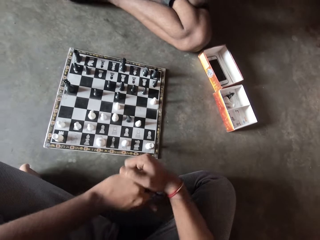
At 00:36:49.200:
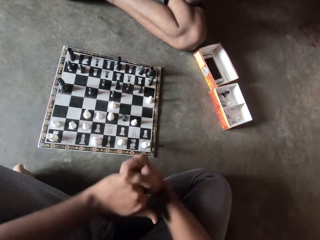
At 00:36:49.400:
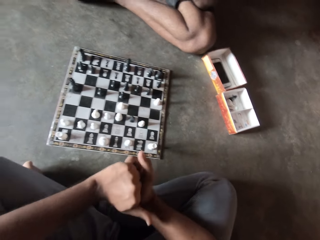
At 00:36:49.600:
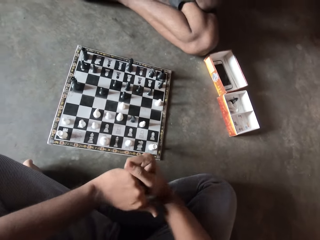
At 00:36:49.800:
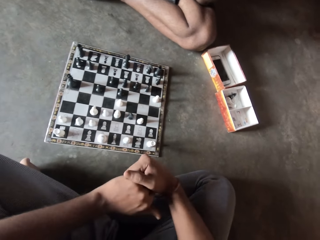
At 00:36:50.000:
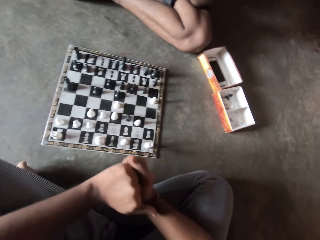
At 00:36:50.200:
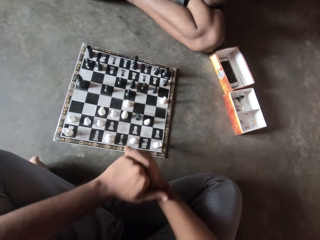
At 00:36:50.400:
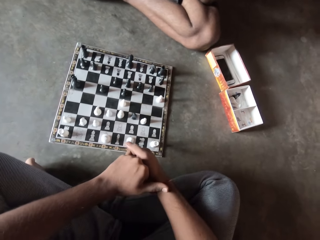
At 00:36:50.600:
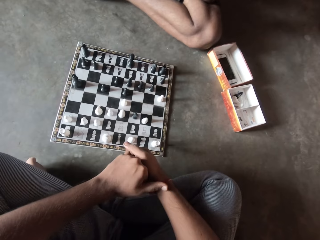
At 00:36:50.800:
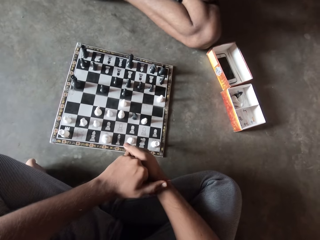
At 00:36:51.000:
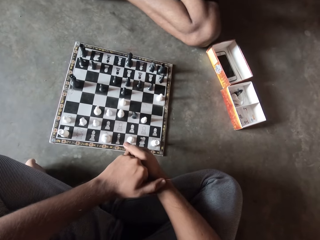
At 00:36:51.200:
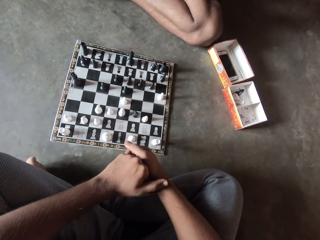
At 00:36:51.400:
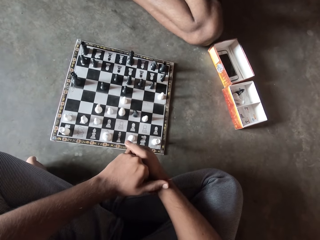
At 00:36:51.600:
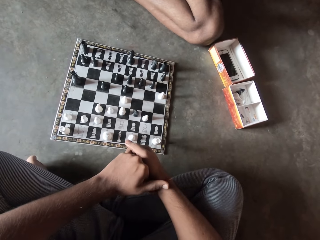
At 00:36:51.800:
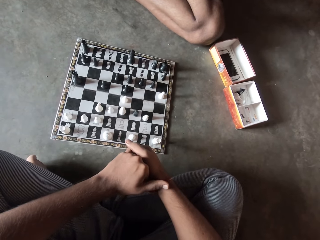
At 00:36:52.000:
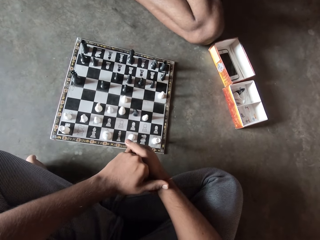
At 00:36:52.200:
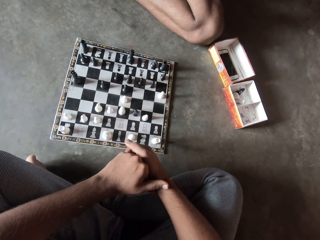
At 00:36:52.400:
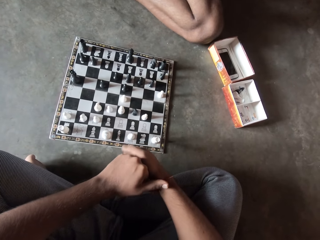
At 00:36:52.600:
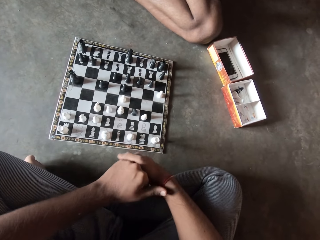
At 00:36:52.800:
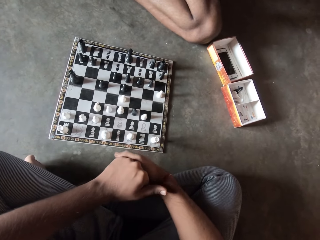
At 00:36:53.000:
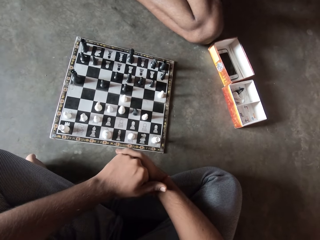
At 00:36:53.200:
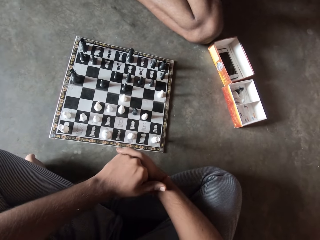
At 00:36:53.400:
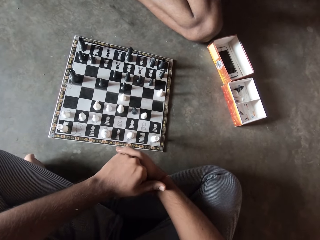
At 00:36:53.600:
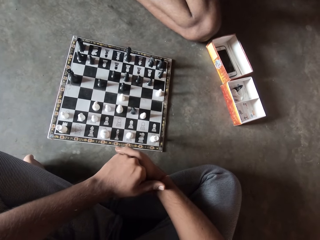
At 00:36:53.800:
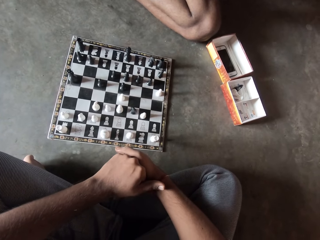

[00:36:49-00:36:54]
The camera wearer holds his hands. He squeezes his two hands together.

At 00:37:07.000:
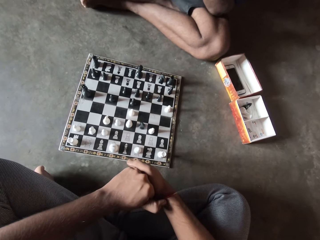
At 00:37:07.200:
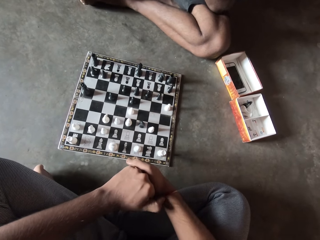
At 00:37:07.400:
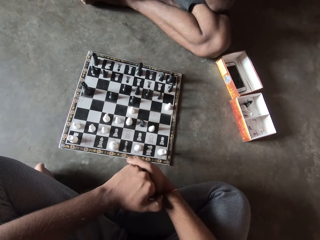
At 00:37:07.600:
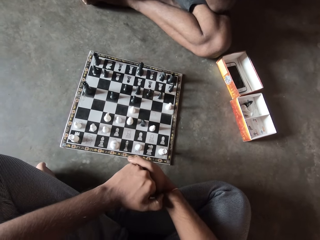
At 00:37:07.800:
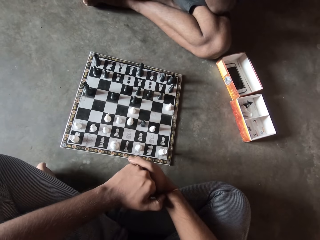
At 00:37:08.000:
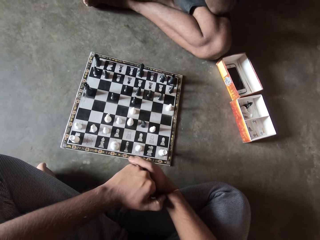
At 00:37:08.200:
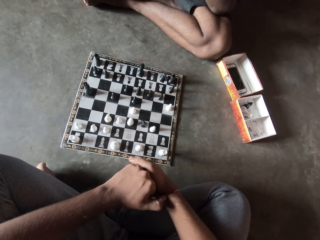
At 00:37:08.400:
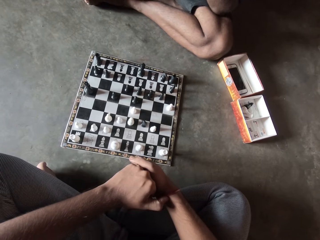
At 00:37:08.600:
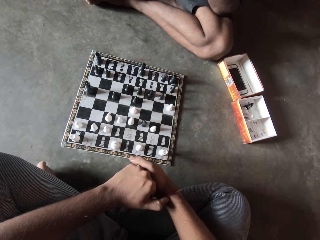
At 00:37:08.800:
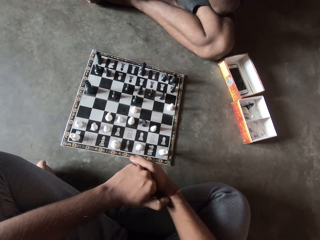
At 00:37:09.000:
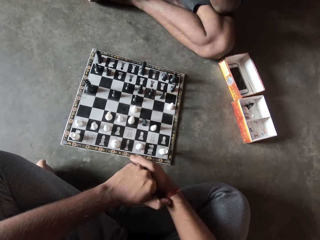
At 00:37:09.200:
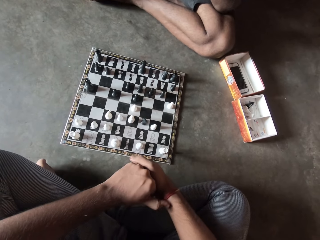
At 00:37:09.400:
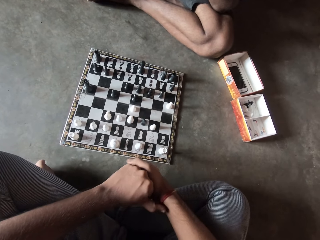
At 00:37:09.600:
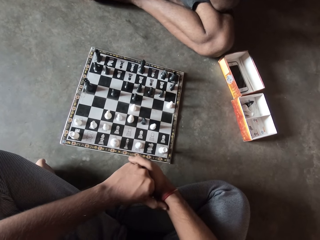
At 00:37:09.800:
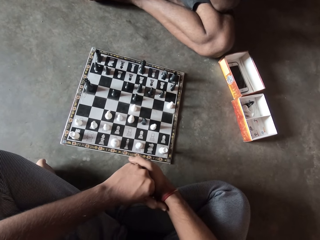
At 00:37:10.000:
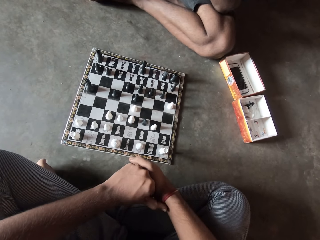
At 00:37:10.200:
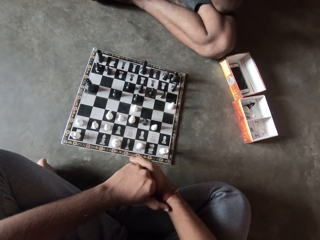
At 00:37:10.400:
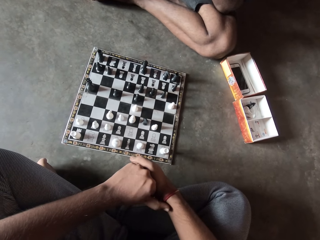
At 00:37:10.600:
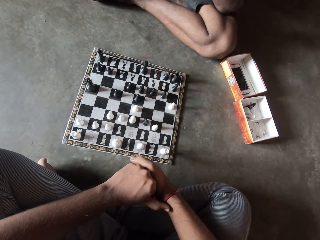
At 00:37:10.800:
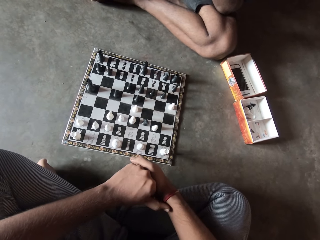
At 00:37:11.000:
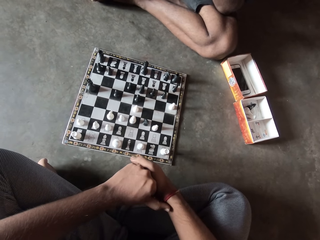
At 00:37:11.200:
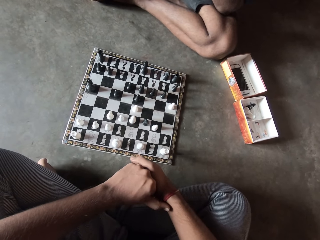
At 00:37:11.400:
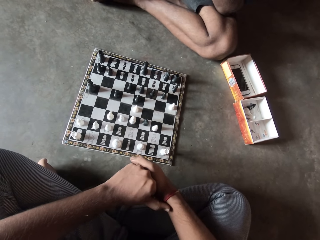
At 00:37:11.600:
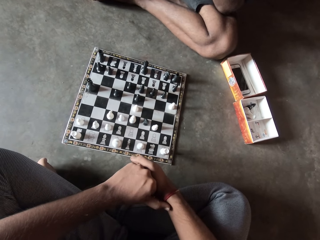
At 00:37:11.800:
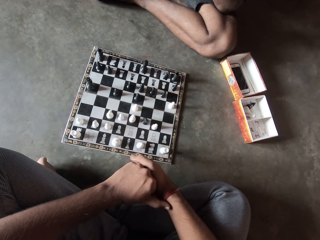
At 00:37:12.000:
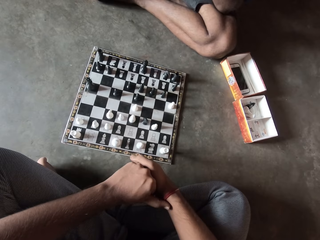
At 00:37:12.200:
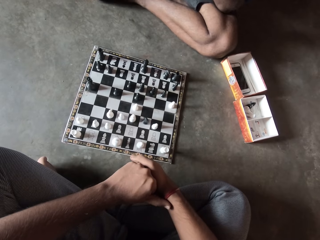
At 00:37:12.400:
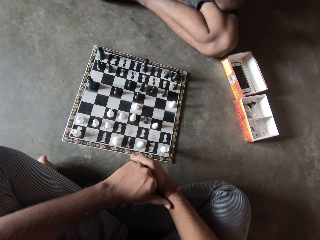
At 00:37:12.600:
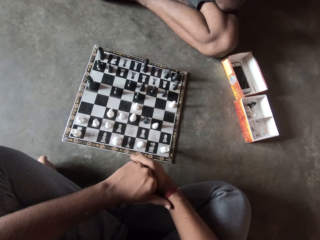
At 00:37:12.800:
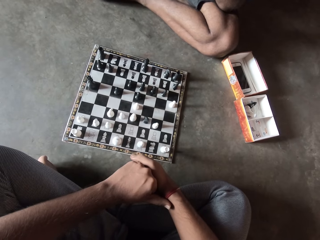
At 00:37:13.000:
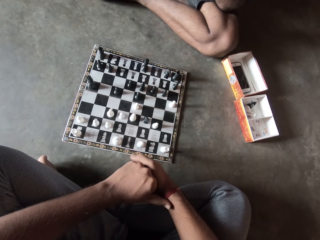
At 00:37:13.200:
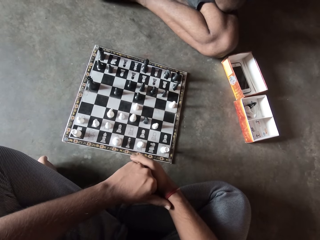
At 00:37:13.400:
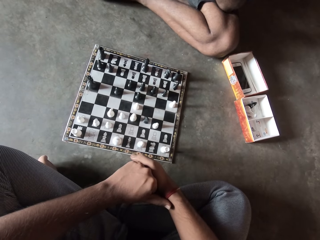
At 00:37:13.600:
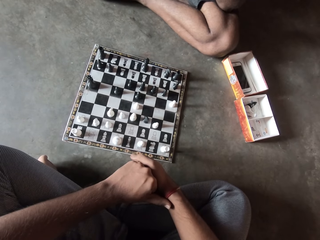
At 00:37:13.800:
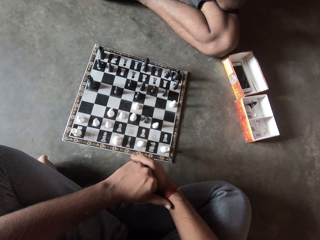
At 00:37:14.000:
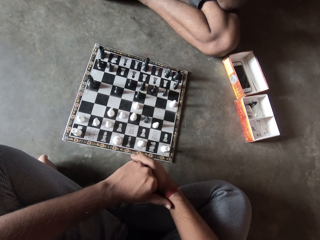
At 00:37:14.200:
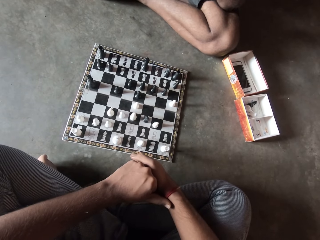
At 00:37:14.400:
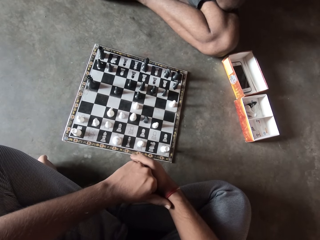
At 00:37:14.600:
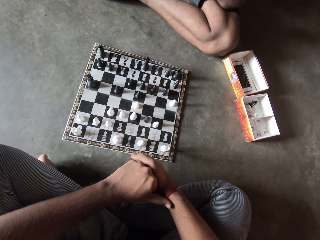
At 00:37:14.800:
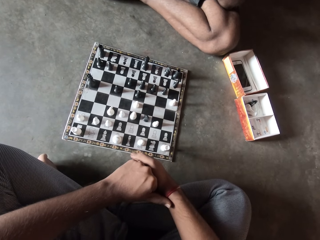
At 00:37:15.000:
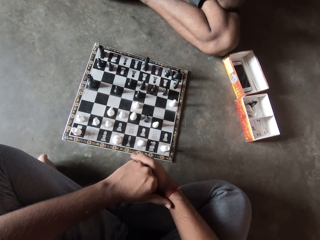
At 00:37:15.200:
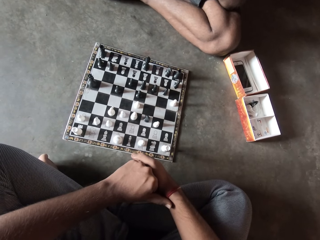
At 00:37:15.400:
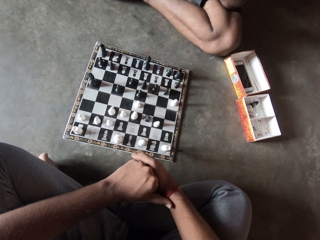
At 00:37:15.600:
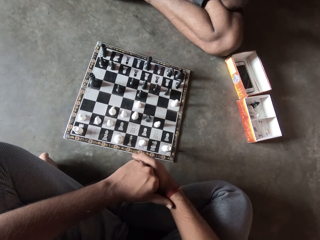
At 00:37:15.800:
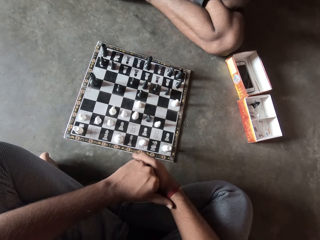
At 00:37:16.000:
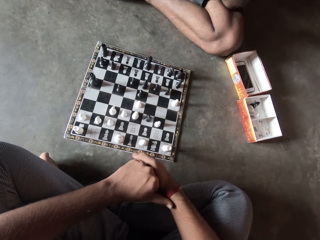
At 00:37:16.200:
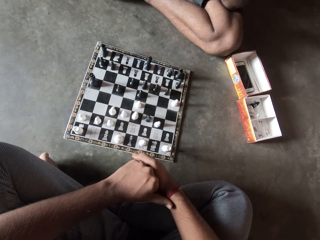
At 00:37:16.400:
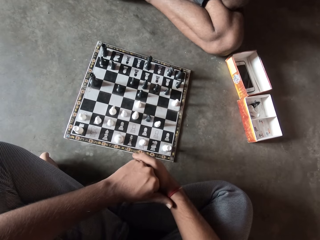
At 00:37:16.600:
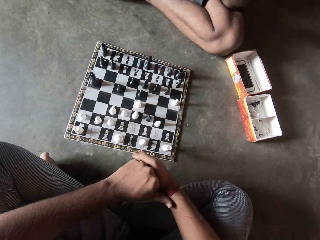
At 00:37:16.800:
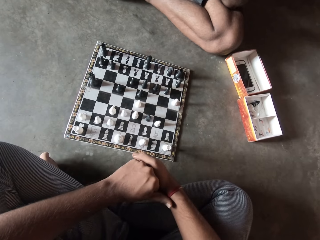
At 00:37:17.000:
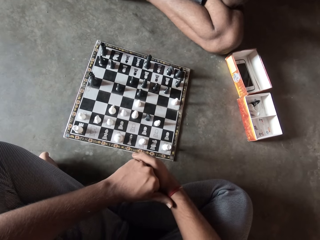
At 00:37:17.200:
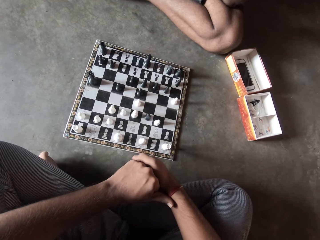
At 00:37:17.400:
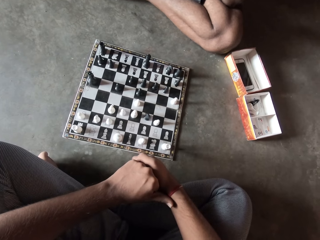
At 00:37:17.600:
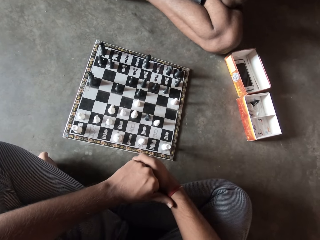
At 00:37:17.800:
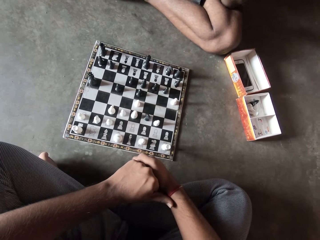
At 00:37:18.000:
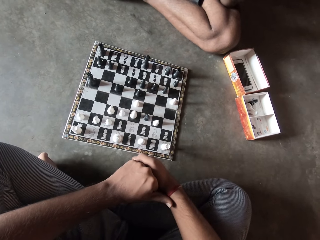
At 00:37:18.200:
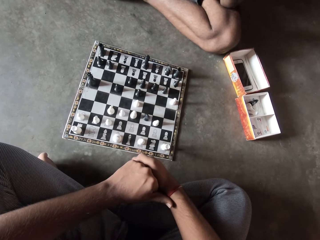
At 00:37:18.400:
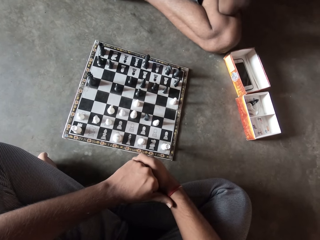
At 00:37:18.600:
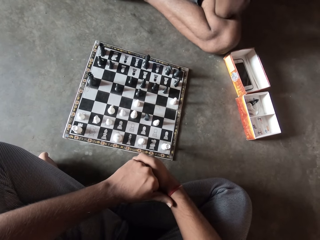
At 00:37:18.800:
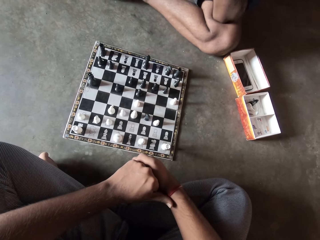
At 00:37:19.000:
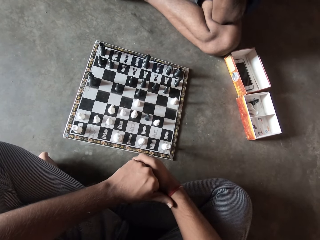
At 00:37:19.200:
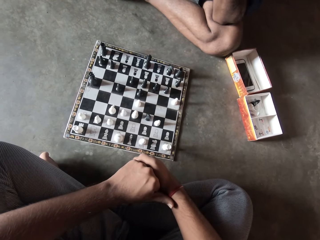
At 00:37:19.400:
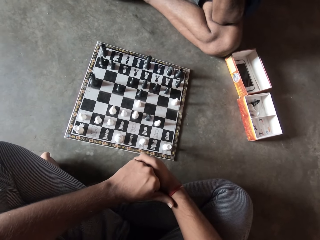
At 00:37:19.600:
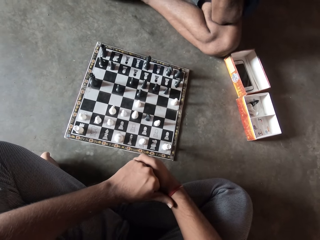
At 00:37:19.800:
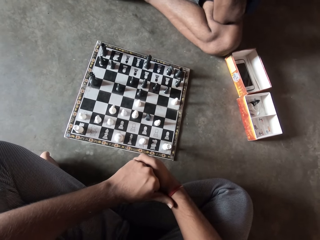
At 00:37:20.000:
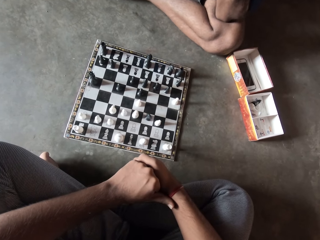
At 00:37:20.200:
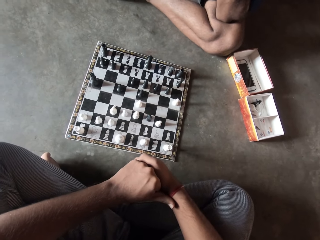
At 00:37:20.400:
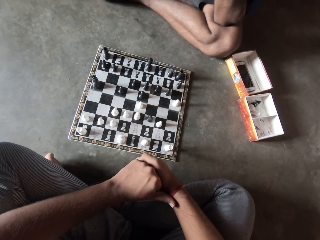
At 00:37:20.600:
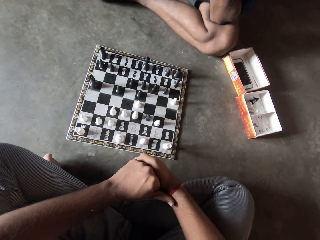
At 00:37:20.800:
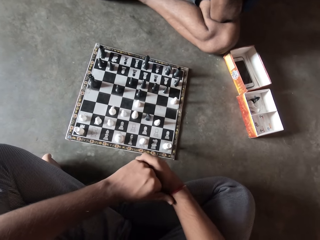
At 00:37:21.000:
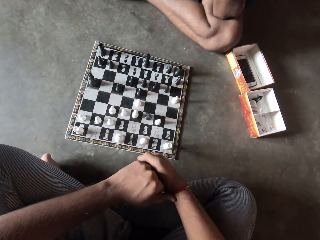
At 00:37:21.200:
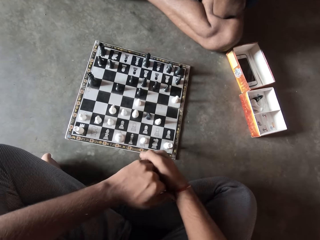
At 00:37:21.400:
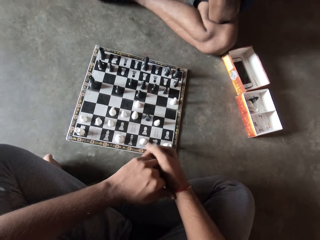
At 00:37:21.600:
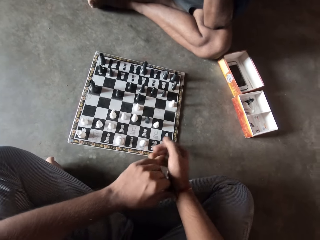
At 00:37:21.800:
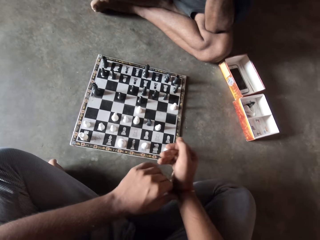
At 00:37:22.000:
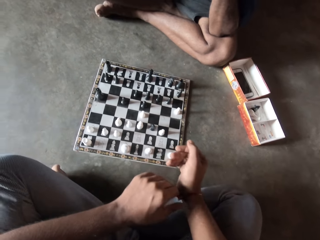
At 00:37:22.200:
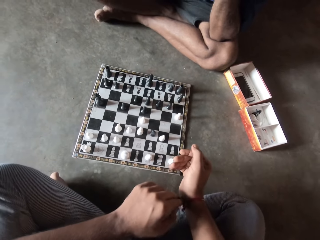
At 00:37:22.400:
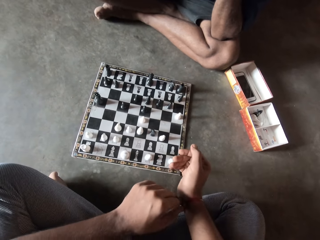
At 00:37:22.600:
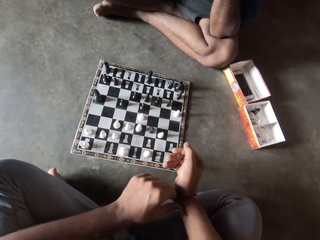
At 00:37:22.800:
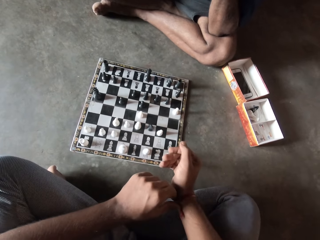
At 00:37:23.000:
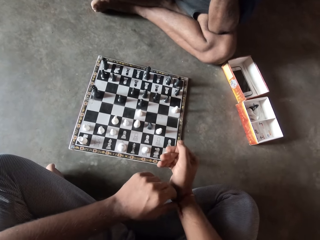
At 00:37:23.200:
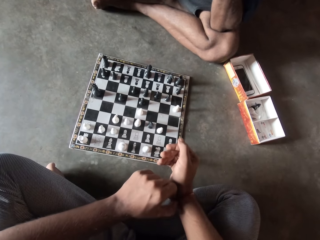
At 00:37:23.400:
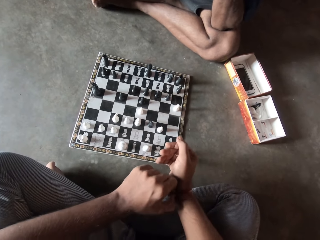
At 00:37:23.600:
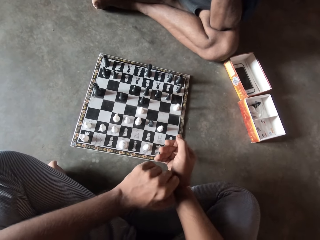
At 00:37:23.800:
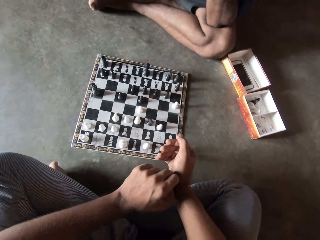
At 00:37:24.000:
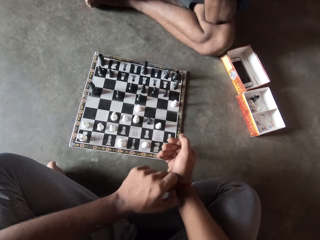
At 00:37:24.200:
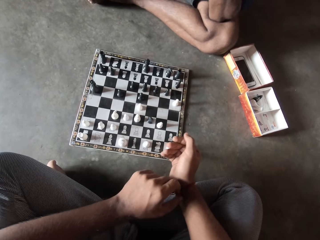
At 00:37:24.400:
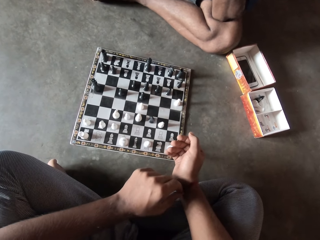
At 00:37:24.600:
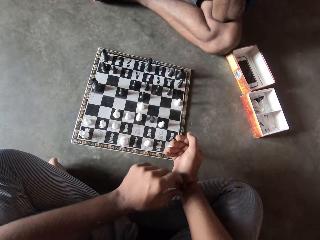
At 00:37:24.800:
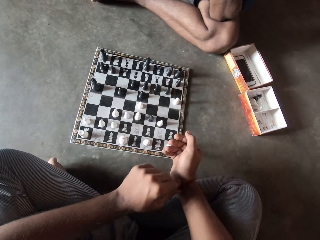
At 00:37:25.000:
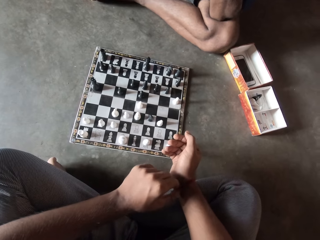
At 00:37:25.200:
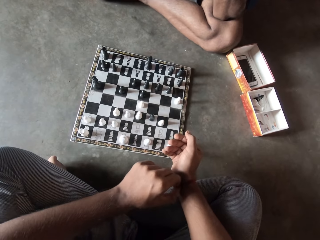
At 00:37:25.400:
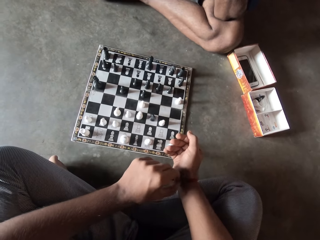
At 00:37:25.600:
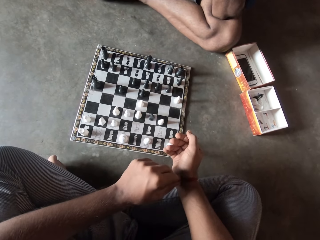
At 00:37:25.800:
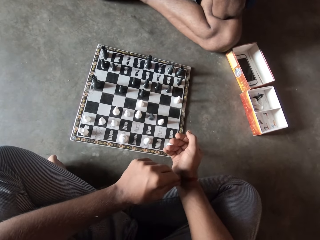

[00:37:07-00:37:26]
The camera wearer holds his wristband. He plays with the rope in his right hand with his left hand. He pulls his wristband.
